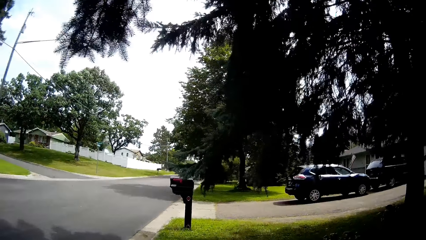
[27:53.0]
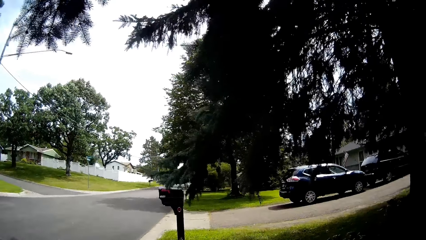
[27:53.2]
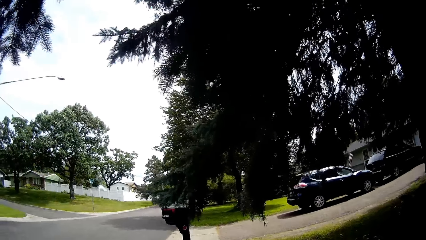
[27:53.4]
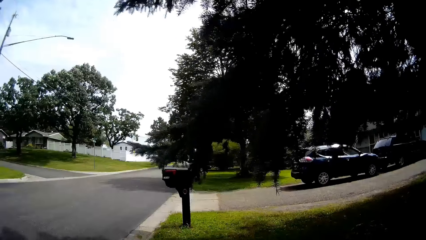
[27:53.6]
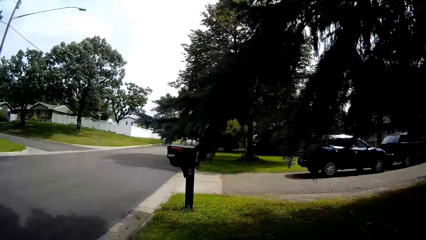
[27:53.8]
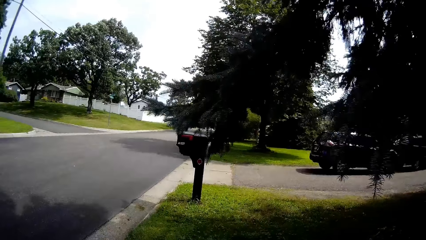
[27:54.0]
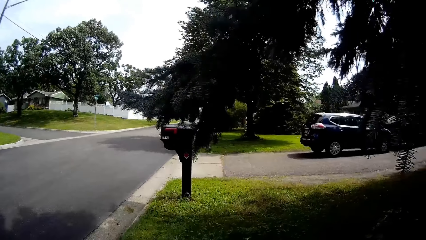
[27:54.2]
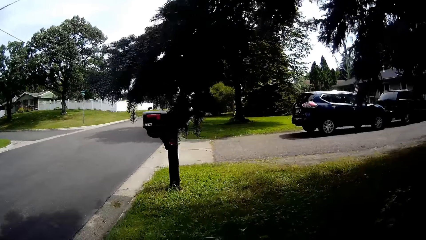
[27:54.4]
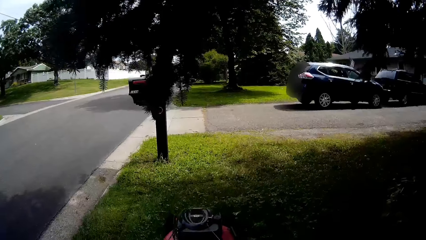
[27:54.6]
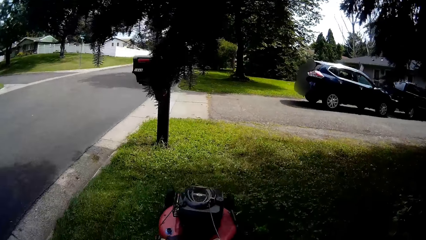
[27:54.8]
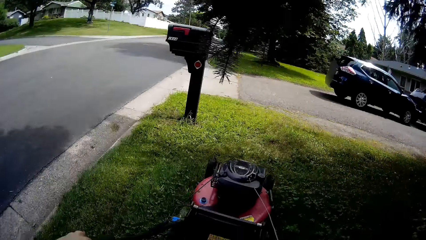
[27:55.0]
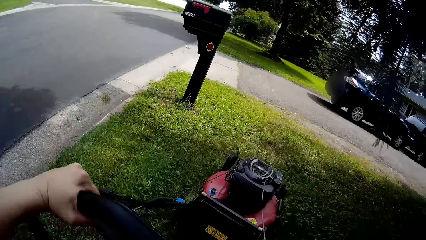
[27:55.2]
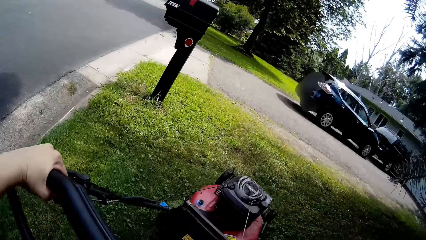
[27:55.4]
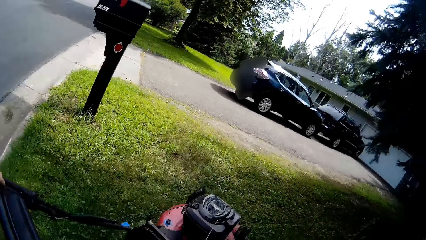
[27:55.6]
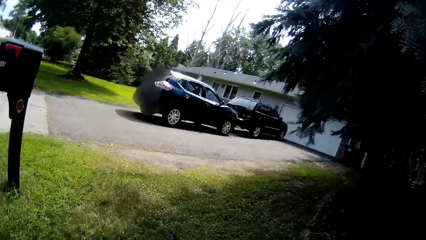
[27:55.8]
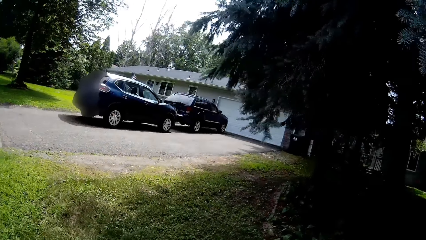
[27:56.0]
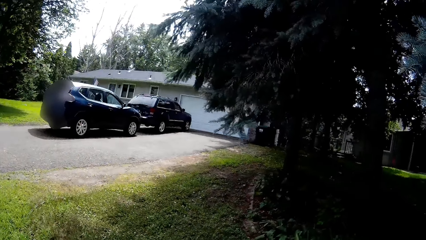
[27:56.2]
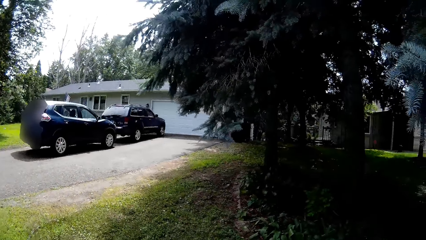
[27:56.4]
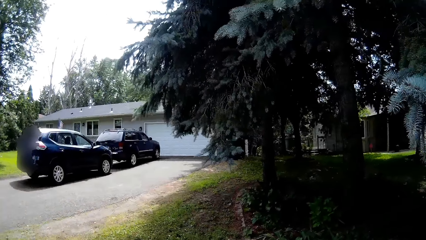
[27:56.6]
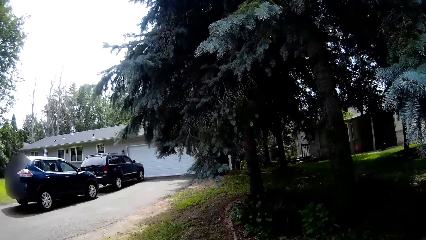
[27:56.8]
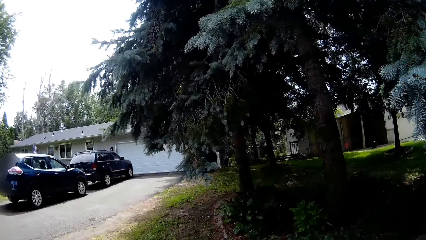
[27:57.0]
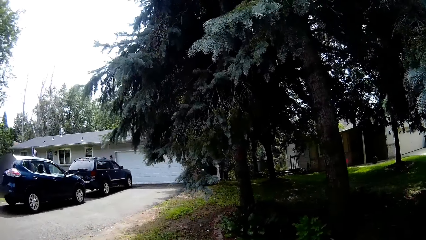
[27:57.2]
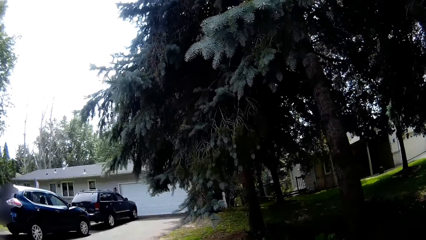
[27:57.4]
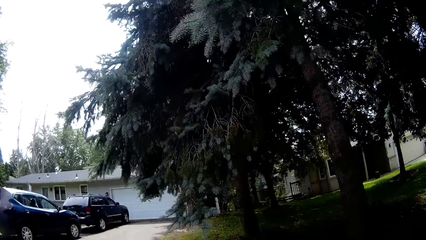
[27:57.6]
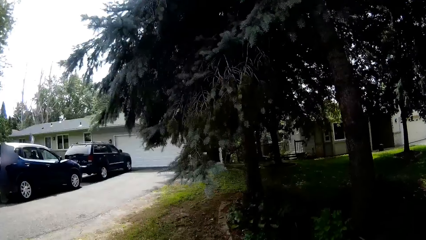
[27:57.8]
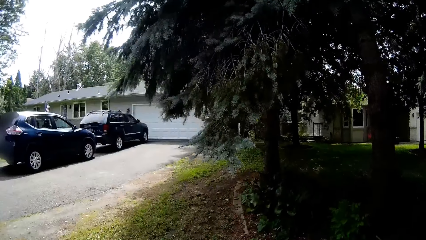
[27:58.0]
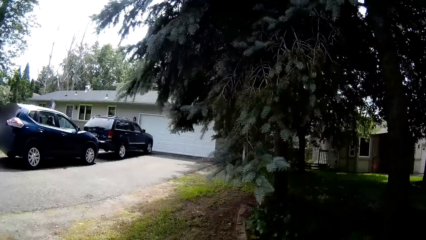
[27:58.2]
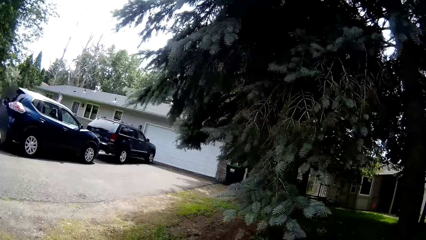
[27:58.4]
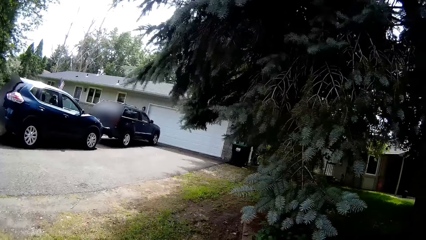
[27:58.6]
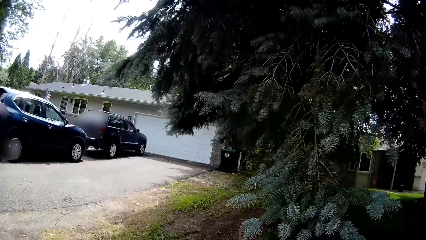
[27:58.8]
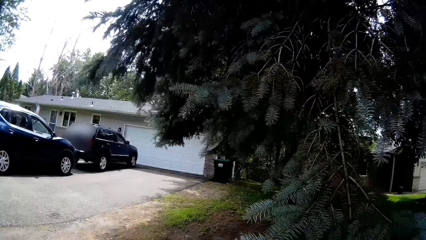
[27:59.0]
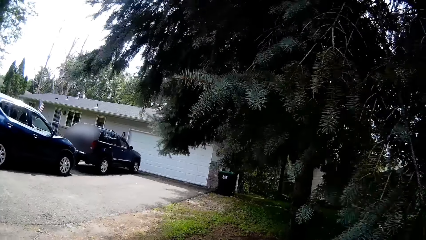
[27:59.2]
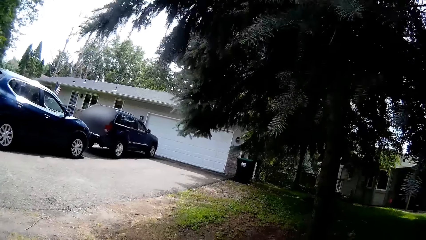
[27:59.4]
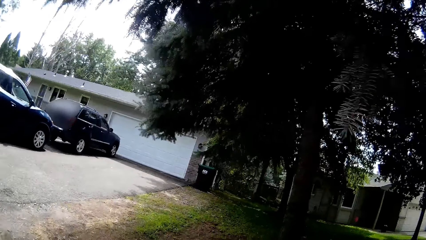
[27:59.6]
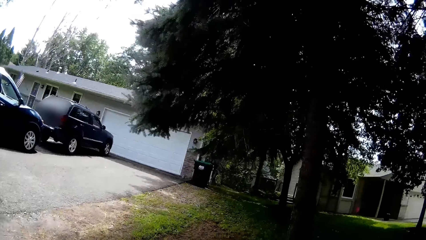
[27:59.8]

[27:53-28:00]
The camera wearer mows the lawn with the lawnmower.

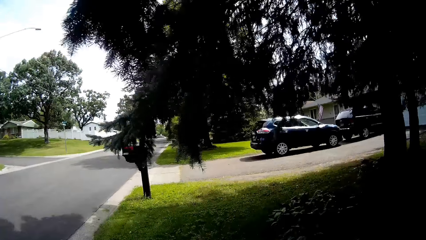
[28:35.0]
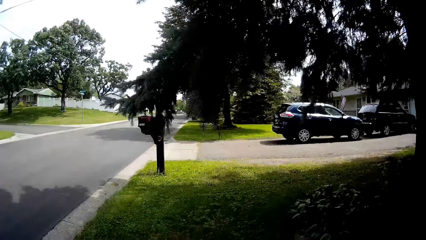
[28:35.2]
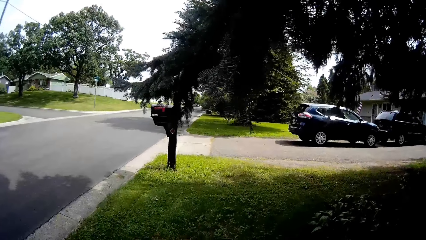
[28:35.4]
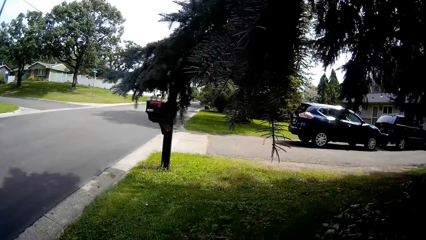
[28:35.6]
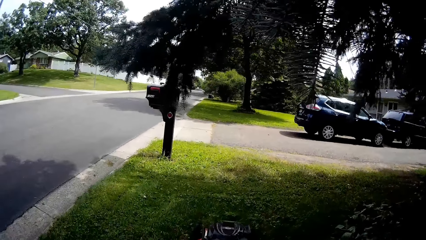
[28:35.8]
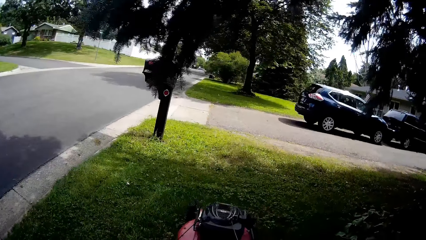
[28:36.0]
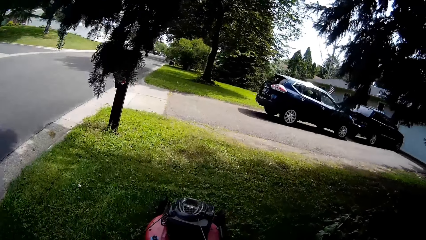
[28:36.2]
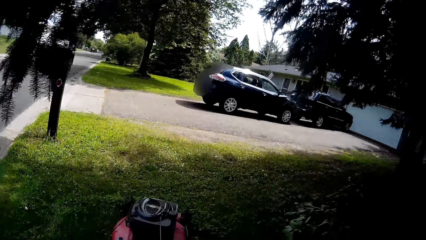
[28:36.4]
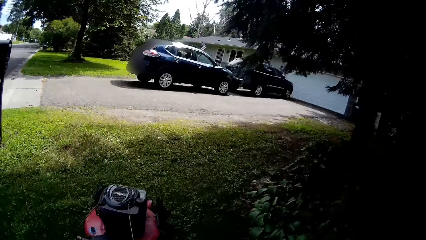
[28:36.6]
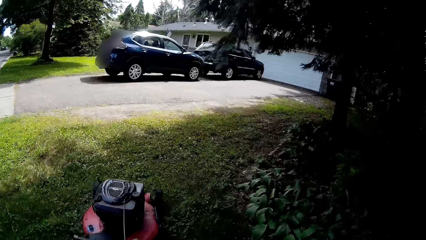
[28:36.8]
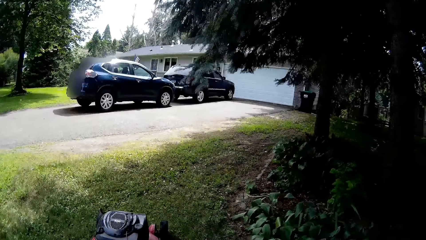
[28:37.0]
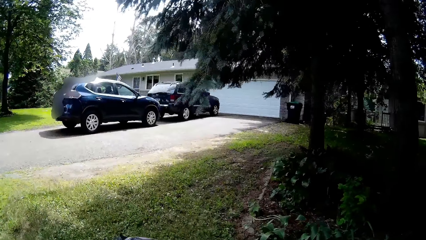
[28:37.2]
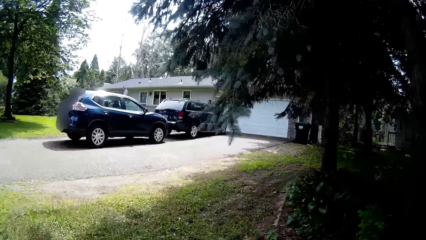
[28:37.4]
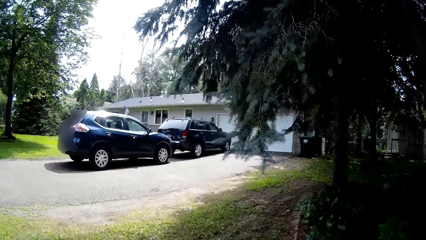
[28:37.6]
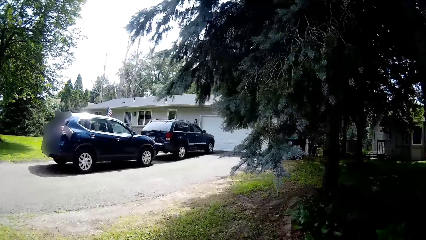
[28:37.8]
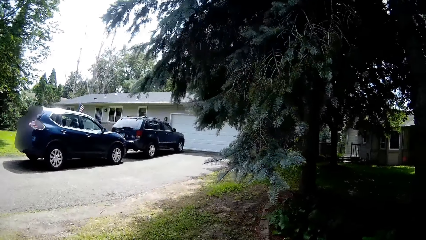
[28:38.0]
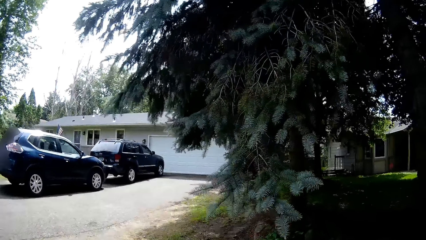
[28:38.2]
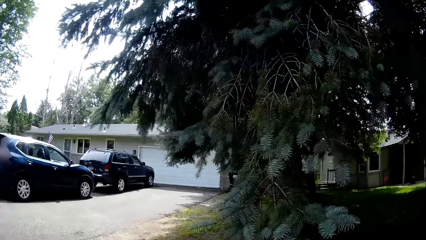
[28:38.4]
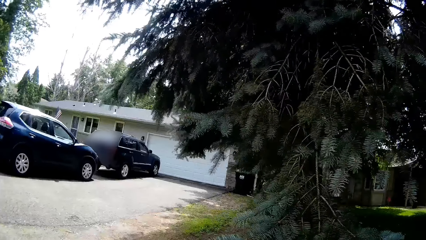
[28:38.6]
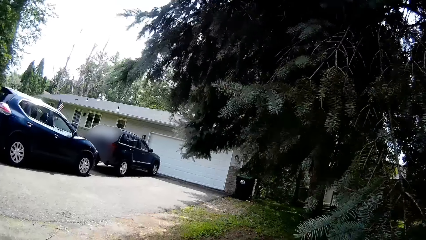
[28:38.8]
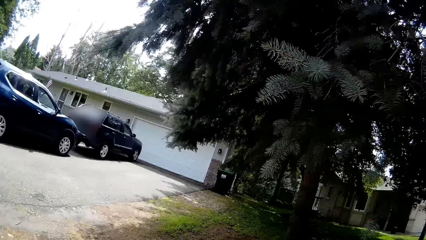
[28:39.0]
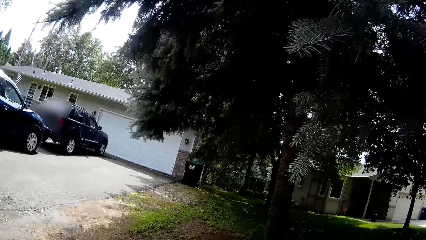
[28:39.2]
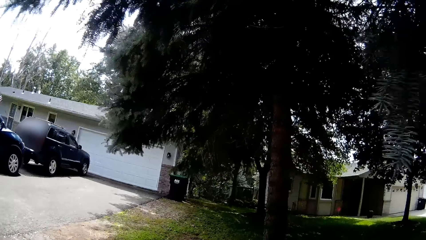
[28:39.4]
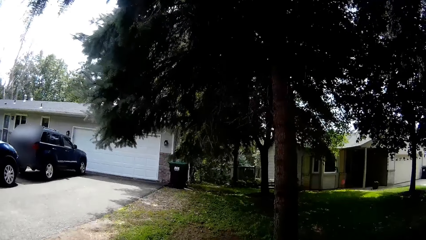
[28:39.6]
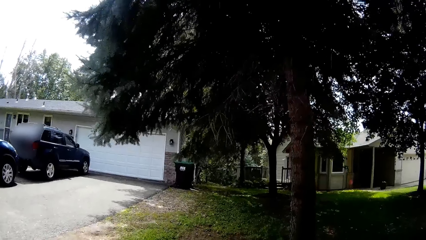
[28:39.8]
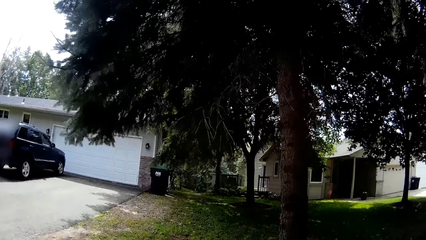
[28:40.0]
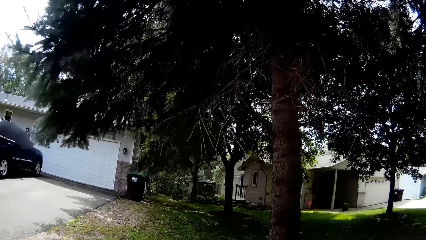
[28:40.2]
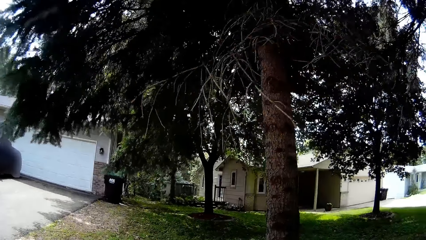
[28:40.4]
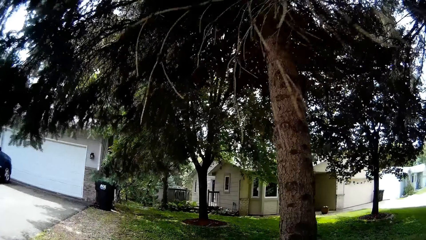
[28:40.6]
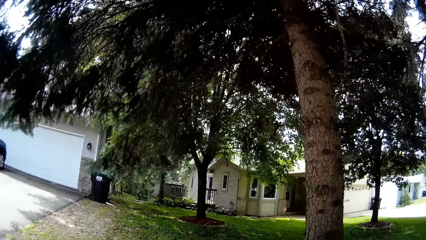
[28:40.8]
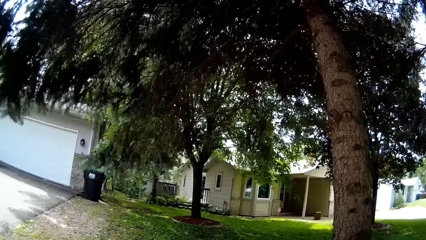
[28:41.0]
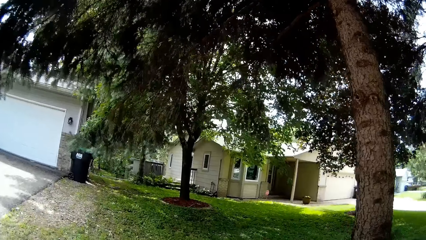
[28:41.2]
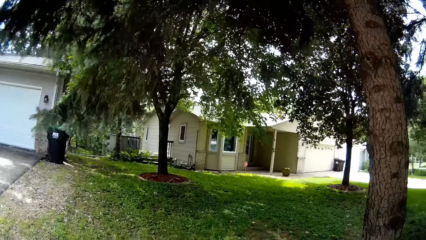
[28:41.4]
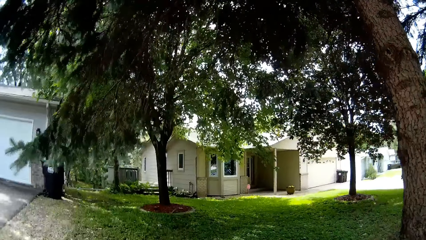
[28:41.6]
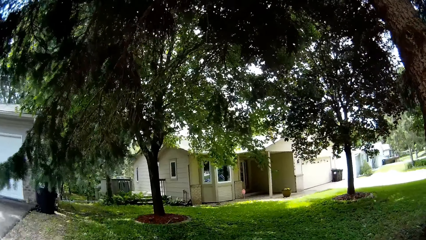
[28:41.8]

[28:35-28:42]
The camera wearer mows the lawn with the lawnmower.
